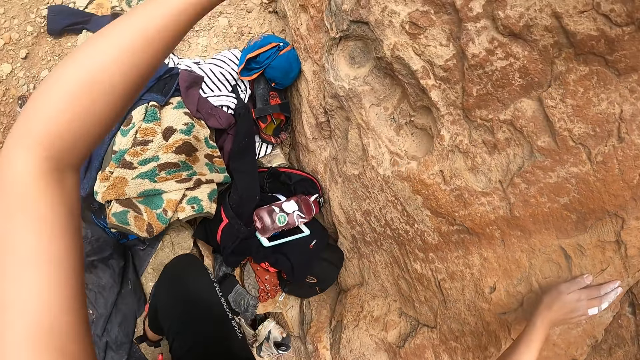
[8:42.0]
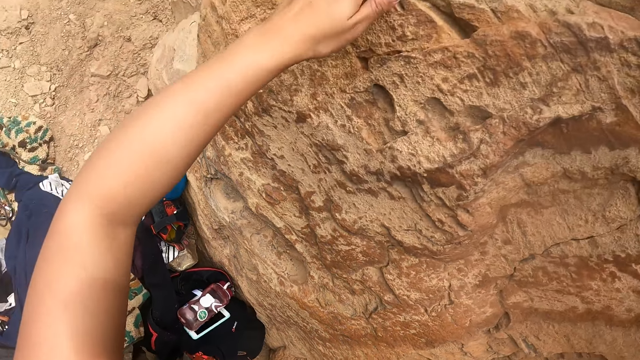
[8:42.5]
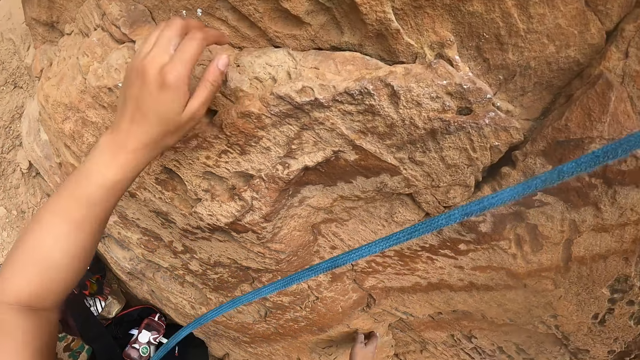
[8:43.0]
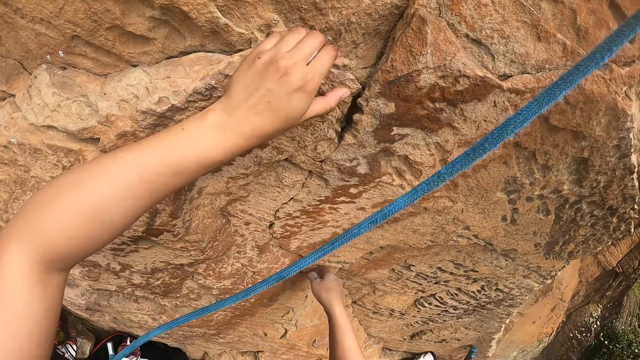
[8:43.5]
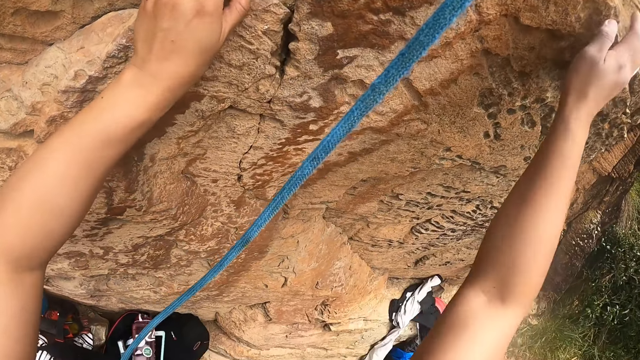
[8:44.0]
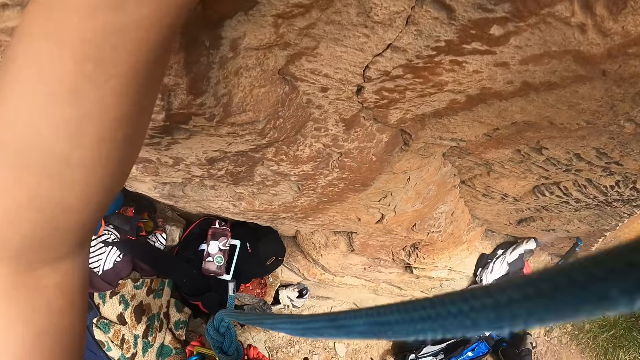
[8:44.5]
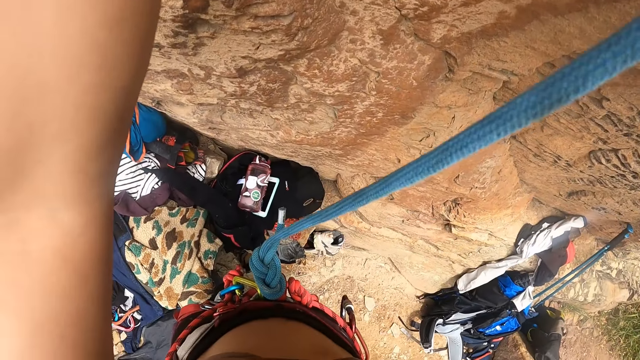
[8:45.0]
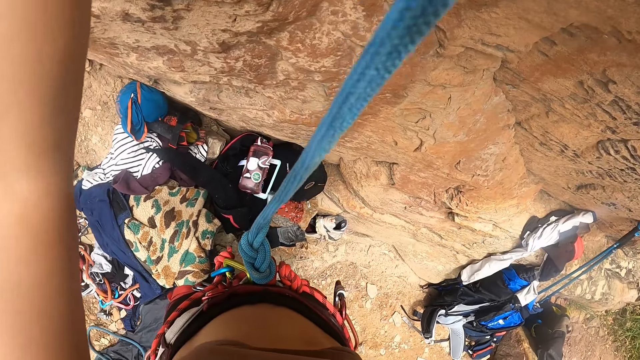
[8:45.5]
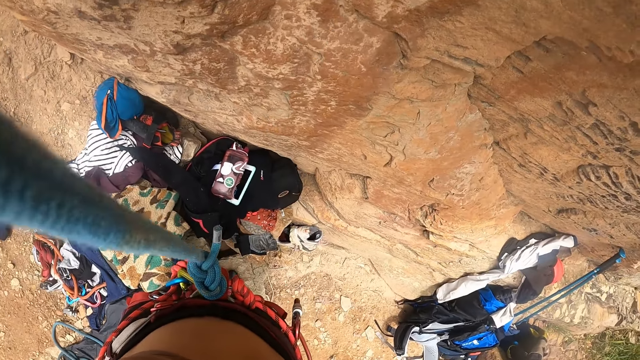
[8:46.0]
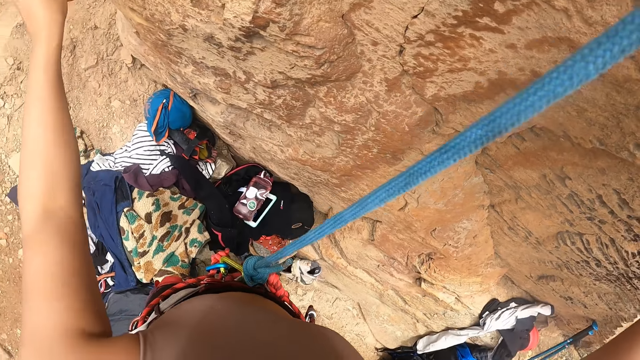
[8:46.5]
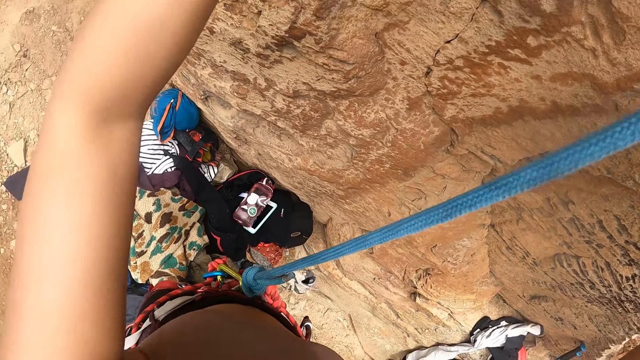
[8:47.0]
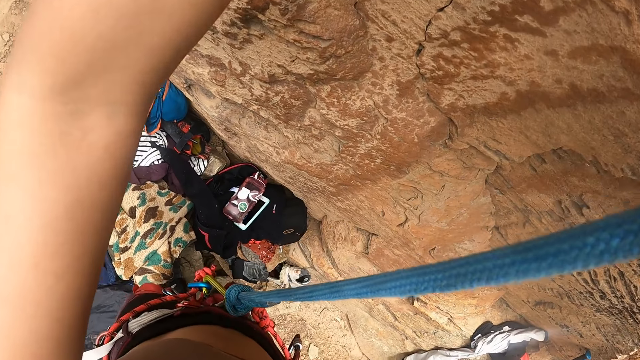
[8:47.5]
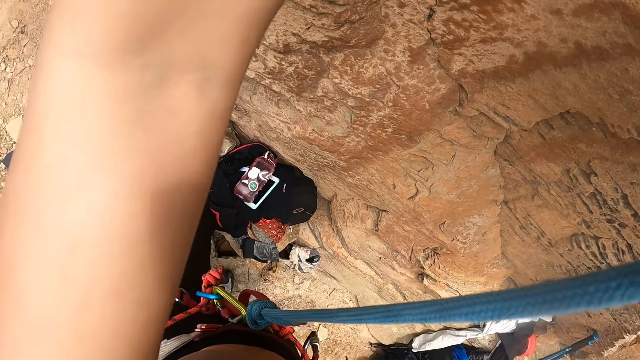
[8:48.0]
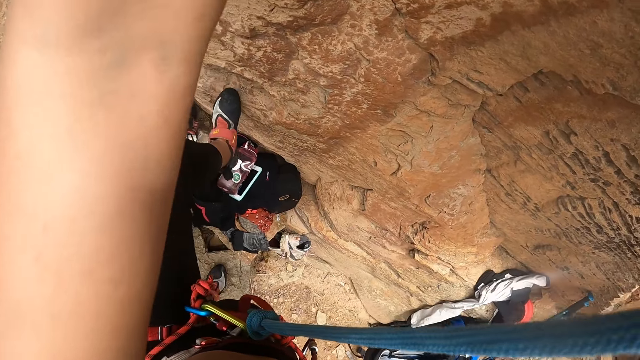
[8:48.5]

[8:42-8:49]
The camera wearer climbs up the rock.

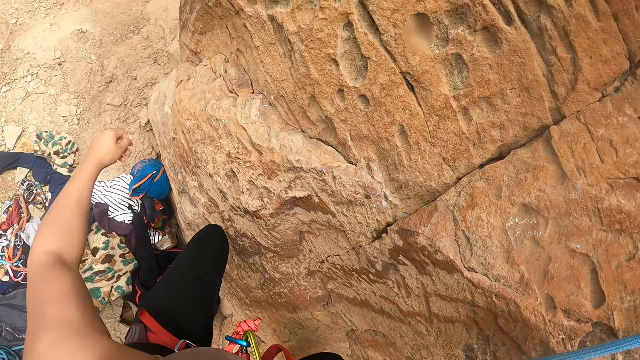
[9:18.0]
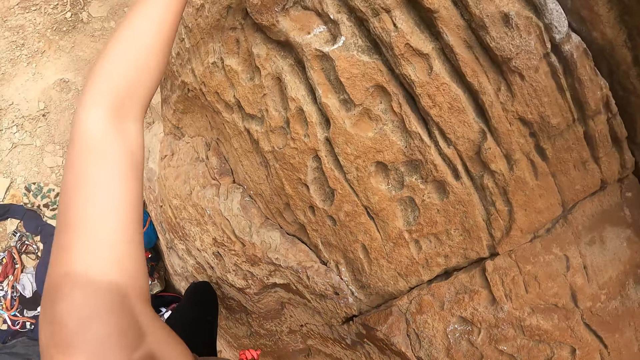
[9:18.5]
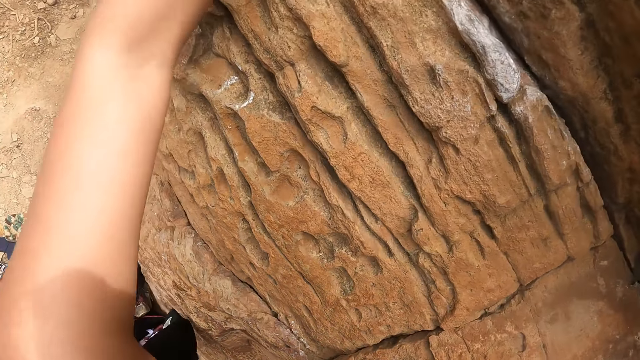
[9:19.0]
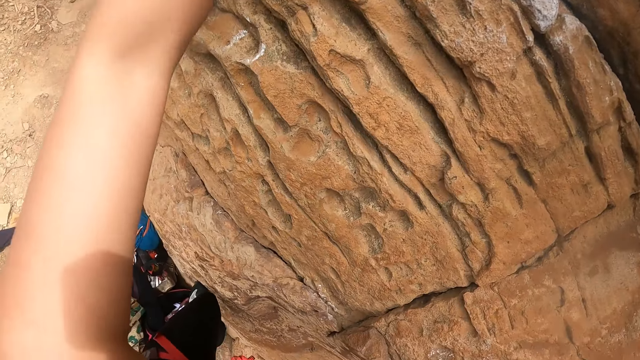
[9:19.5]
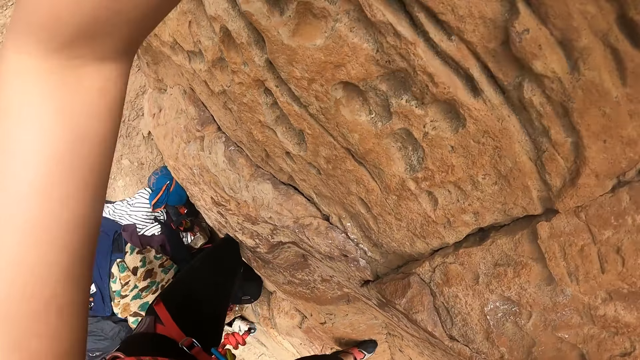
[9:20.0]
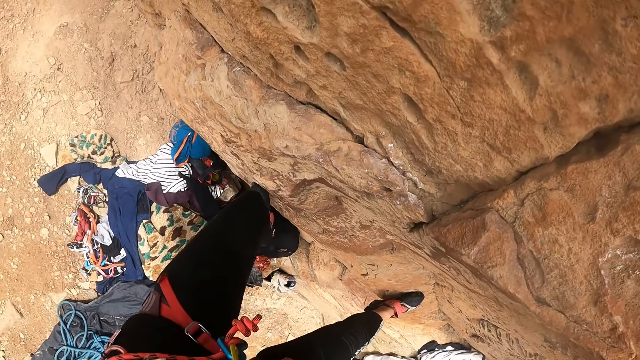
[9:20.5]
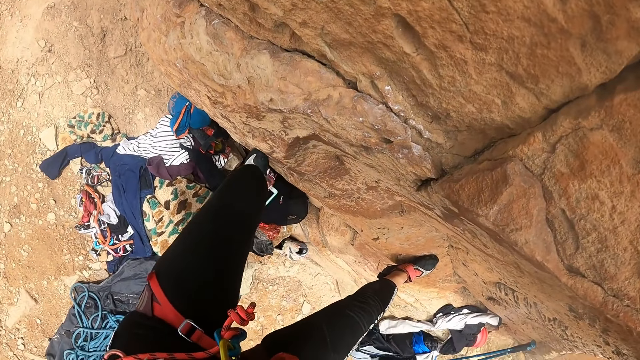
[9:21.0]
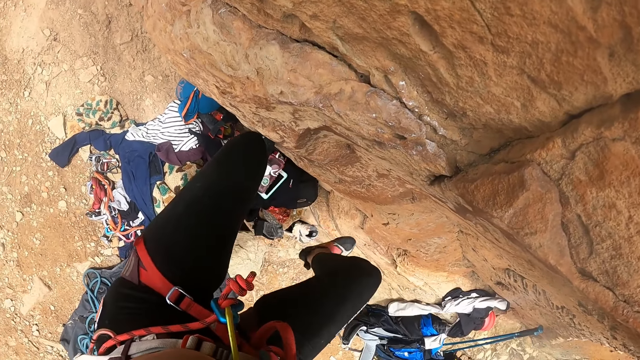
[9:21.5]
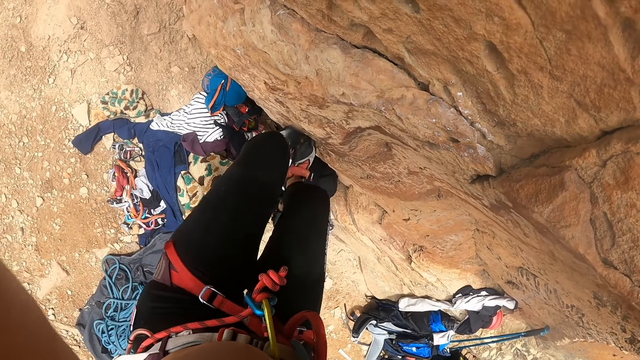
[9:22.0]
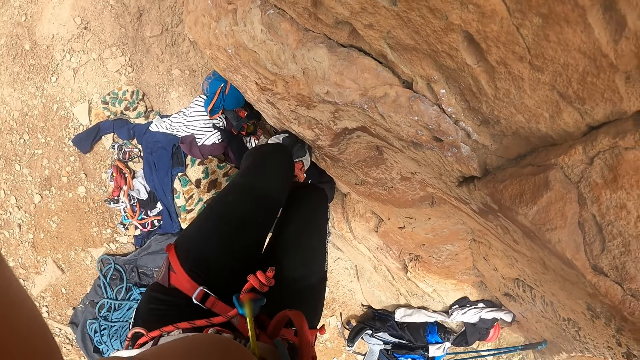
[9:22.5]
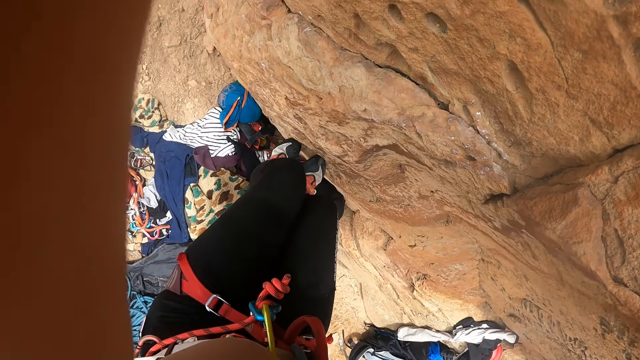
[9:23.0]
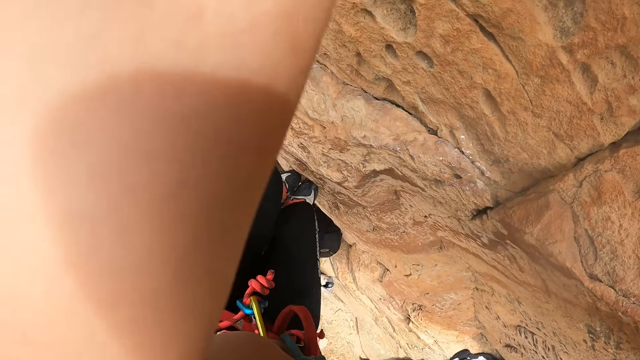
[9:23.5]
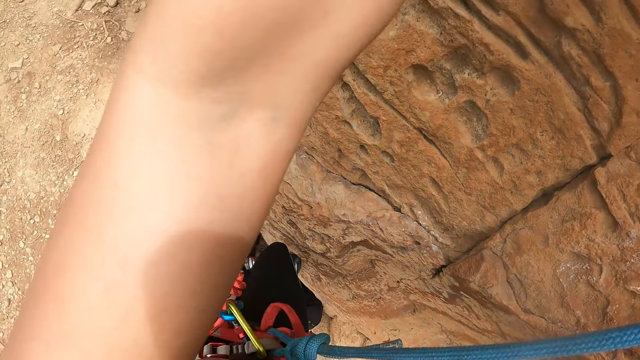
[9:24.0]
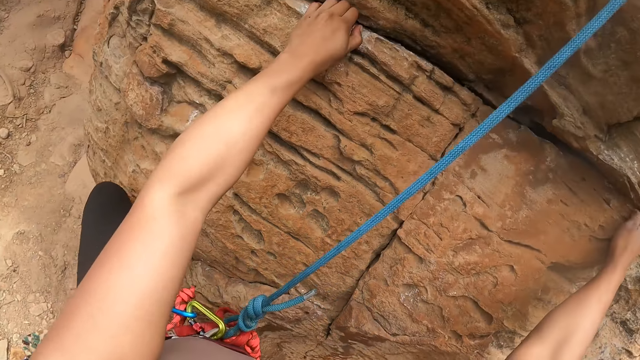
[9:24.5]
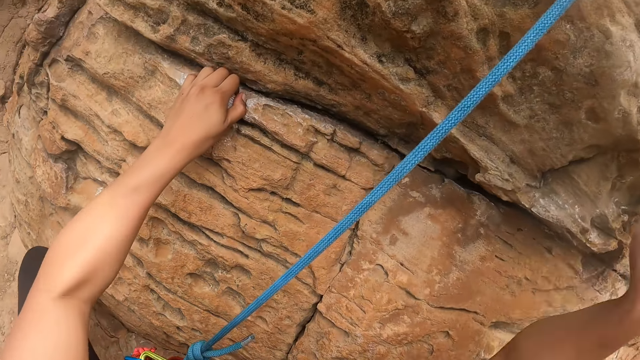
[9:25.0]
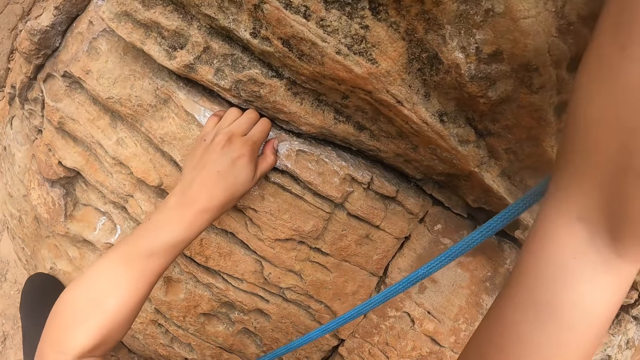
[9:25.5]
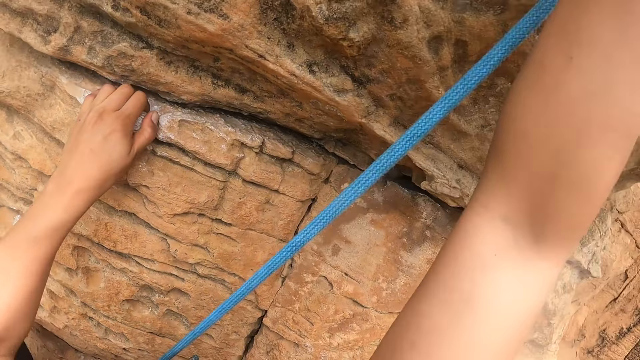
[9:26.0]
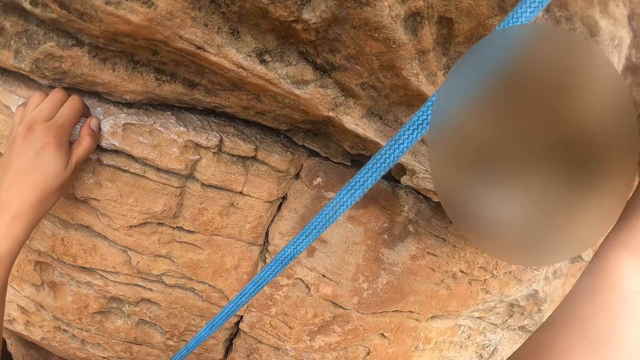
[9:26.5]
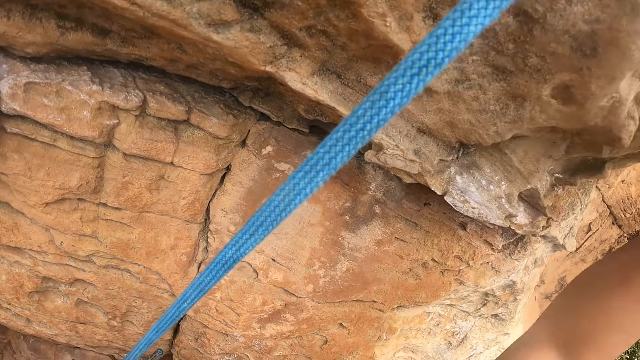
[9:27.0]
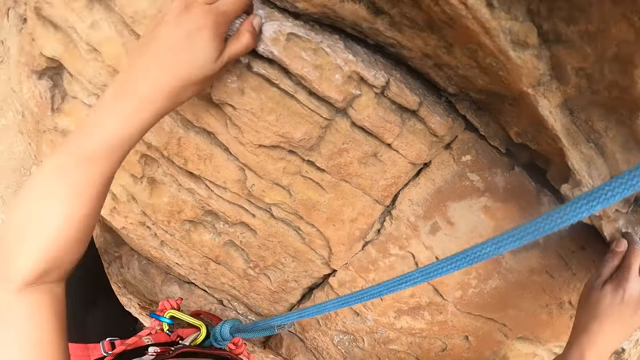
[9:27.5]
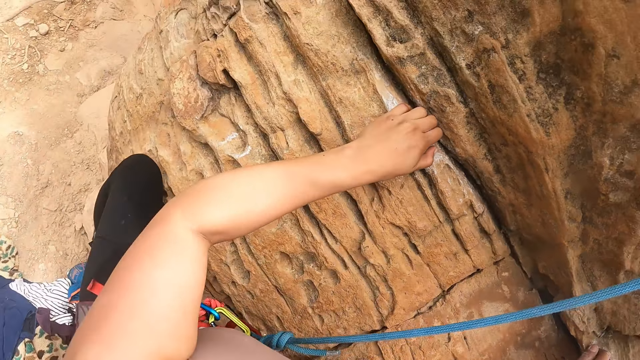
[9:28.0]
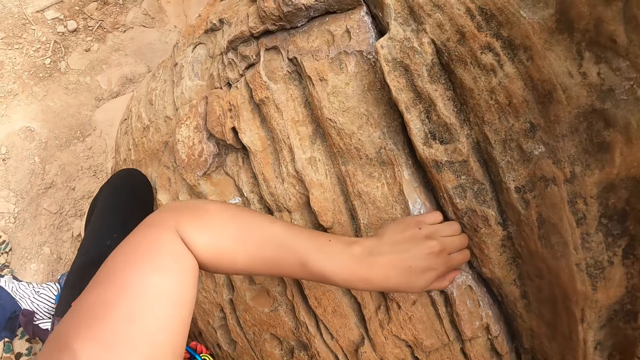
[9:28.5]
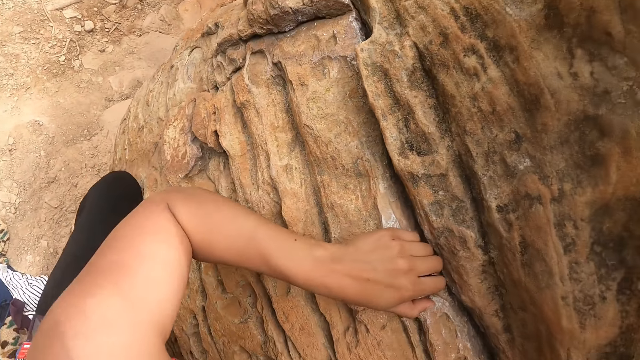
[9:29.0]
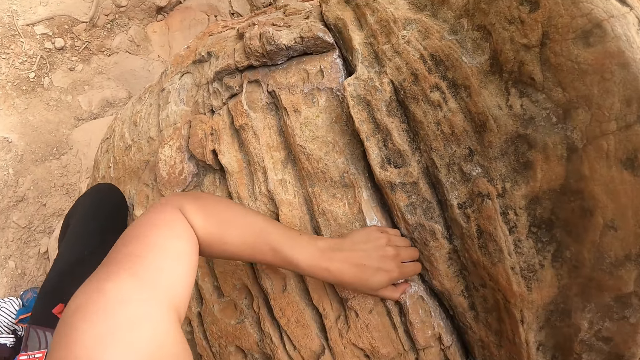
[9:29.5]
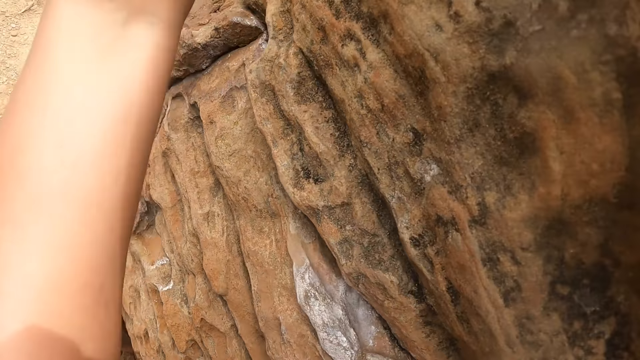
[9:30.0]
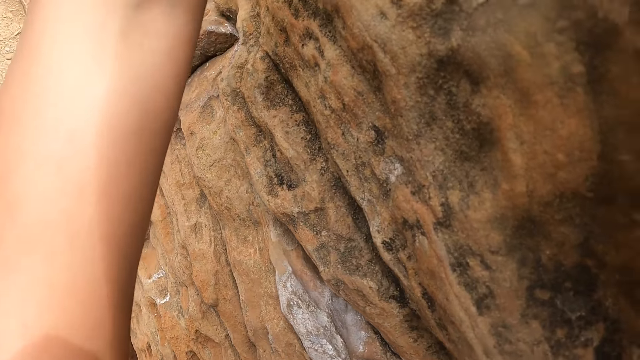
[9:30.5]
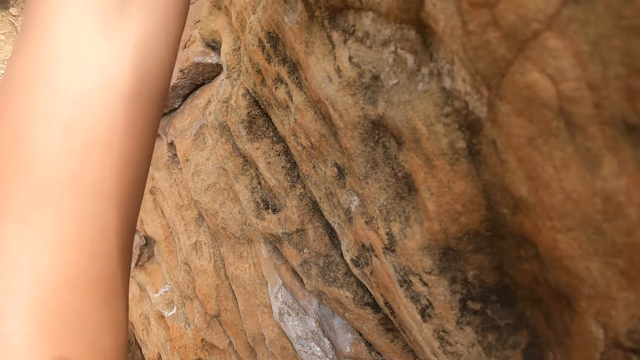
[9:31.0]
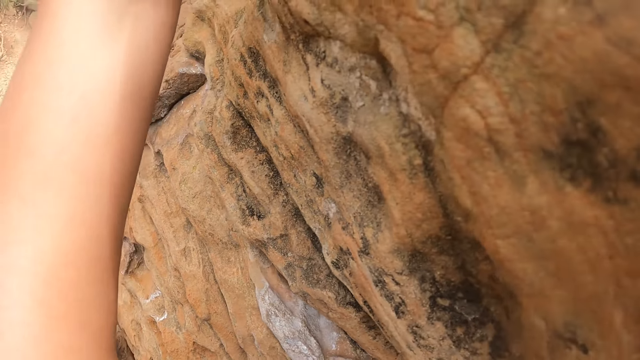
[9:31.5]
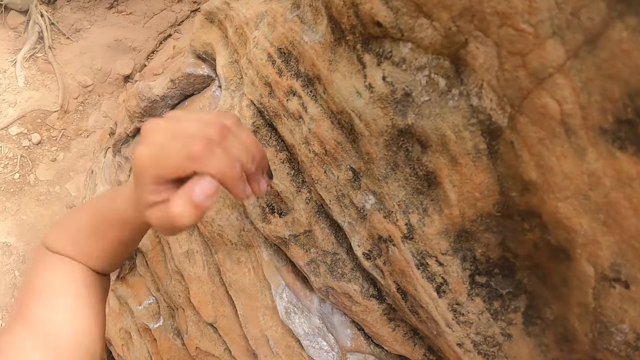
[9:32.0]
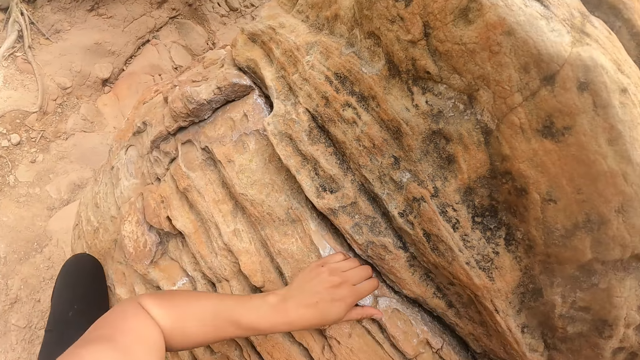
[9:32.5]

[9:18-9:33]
The camera wearer holds the mountain. They climb the mountain. They hold the mountain. They raise the hand.
